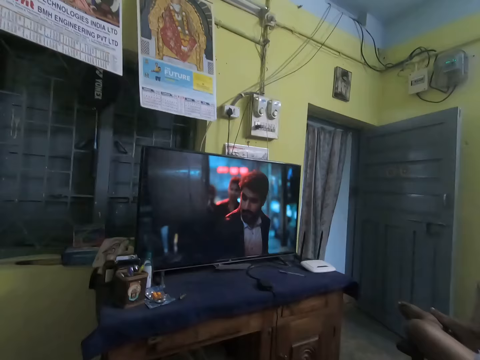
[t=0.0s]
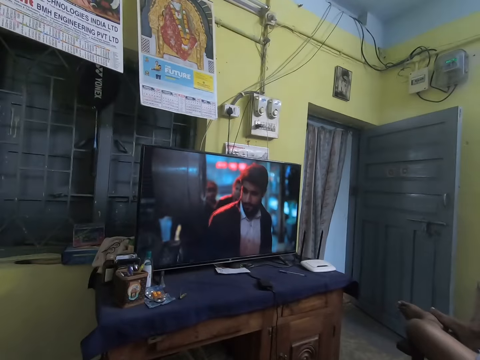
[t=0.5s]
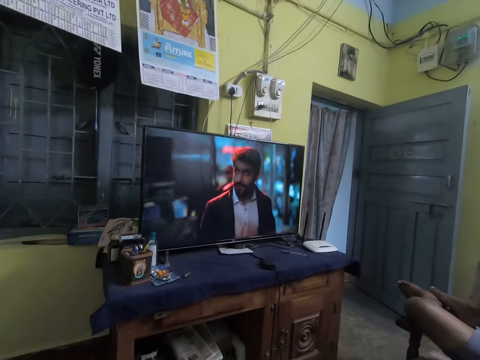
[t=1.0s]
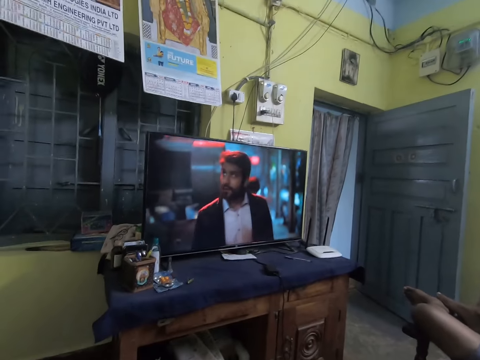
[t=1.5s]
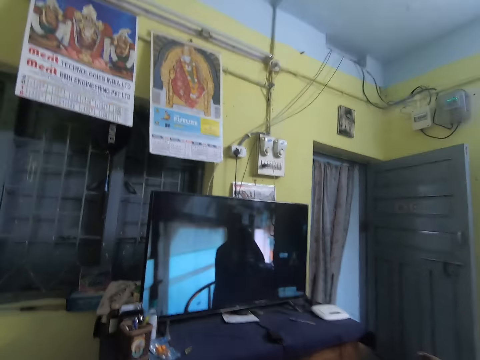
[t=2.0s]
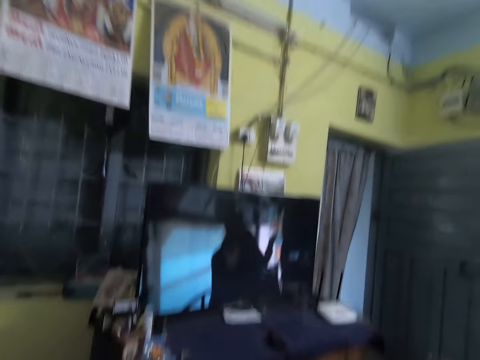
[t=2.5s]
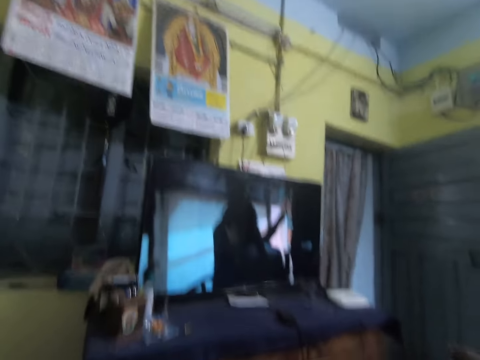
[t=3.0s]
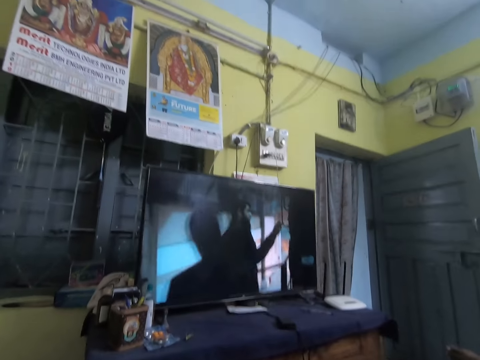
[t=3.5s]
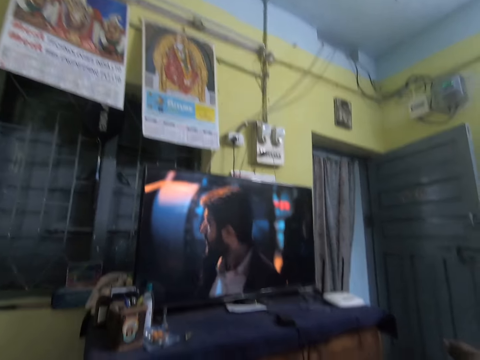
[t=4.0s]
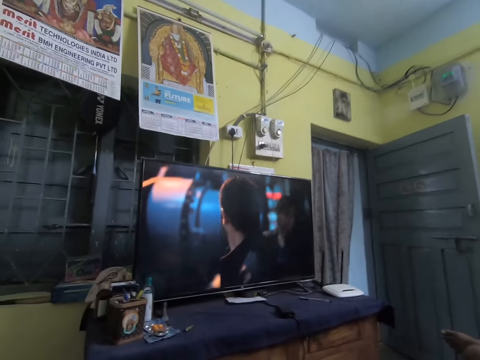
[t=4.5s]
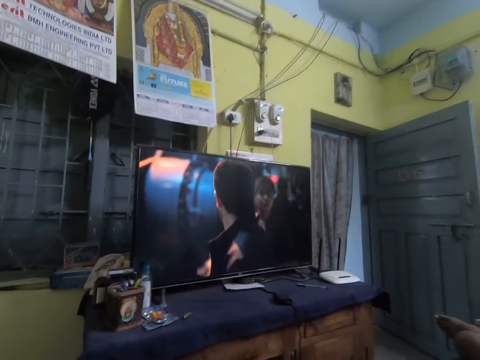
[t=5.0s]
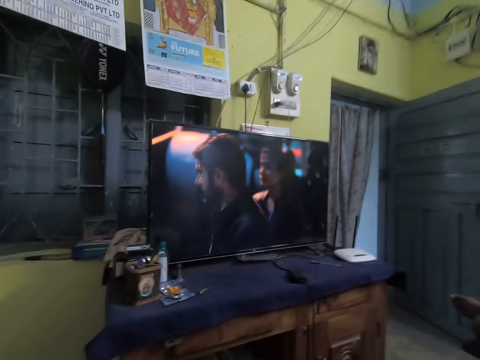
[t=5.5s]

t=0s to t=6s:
A man watches the movie on the television. The camera wearer watches a movie on a television in an apartment.

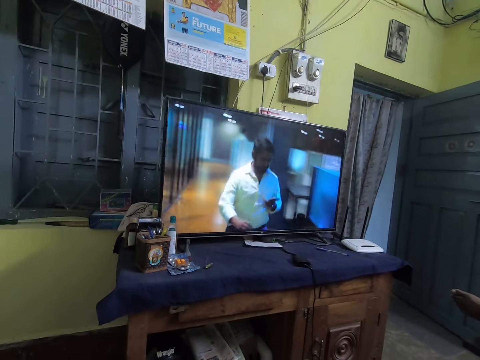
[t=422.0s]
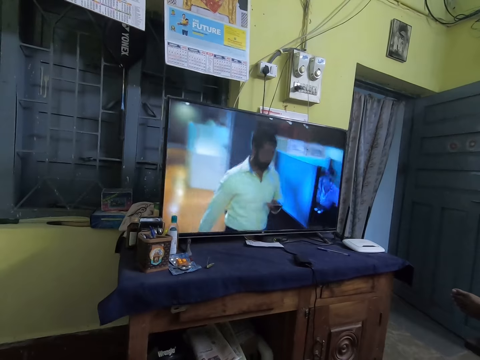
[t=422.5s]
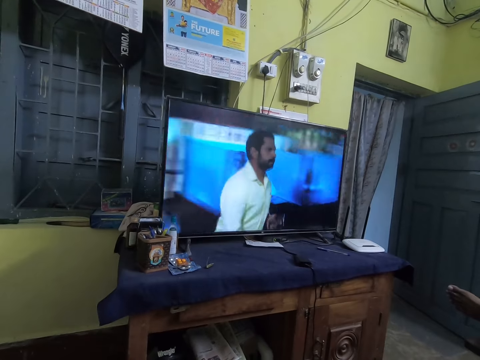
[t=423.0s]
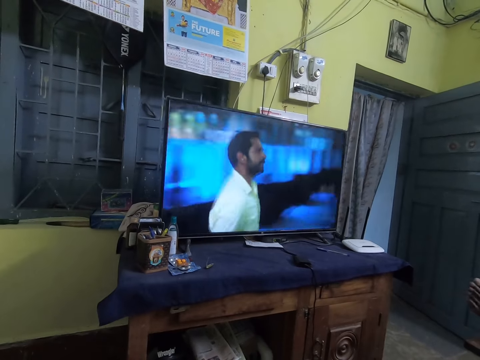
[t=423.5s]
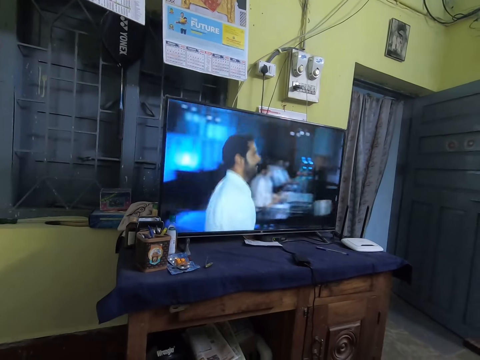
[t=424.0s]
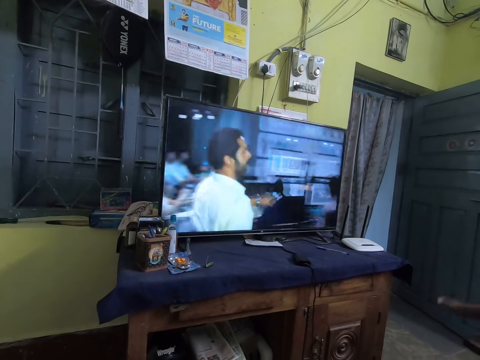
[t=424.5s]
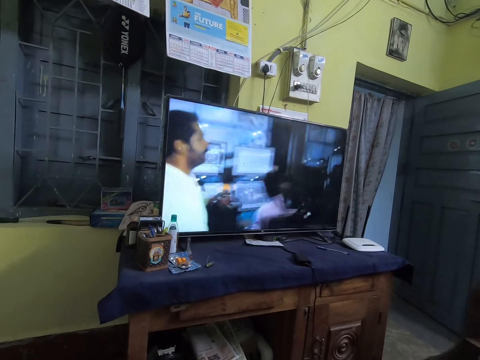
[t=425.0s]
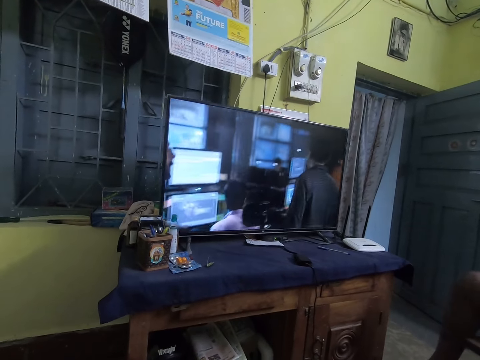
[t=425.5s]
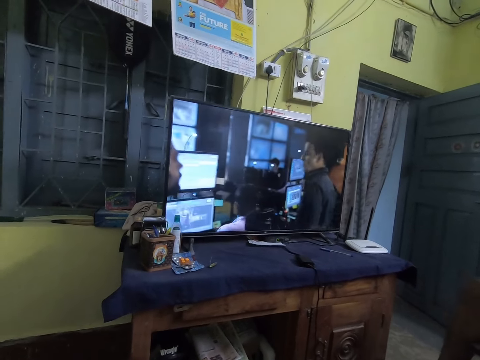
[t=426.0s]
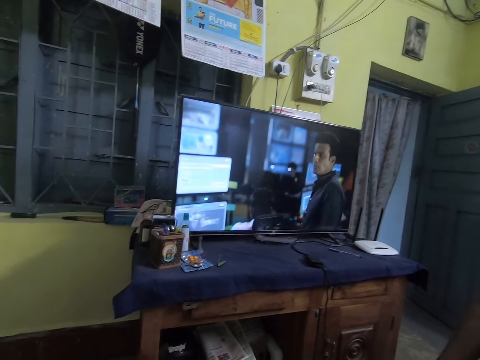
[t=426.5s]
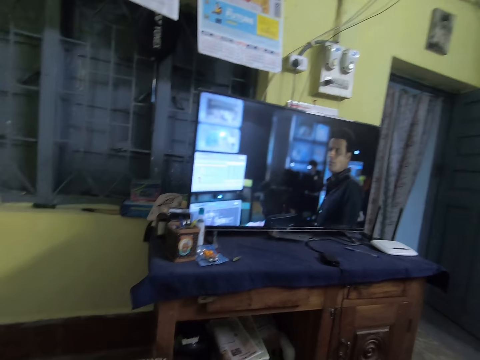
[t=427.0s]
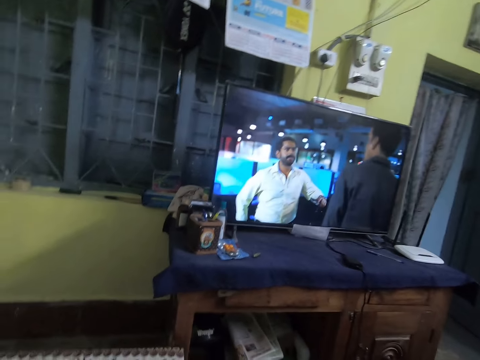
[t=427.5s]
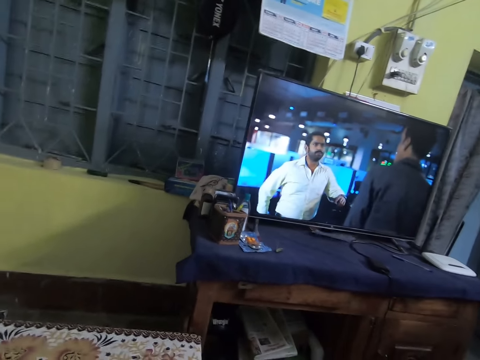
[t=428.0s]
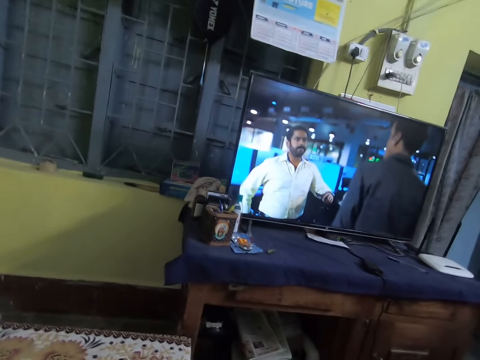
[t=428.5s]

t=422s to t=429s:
The camera wearer moves the leg.
